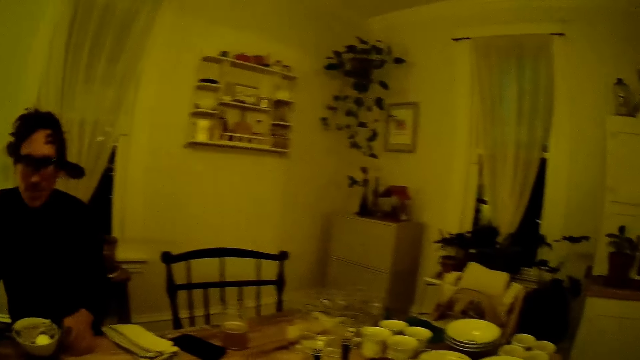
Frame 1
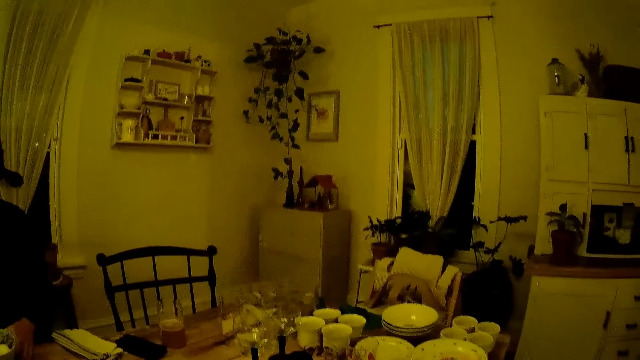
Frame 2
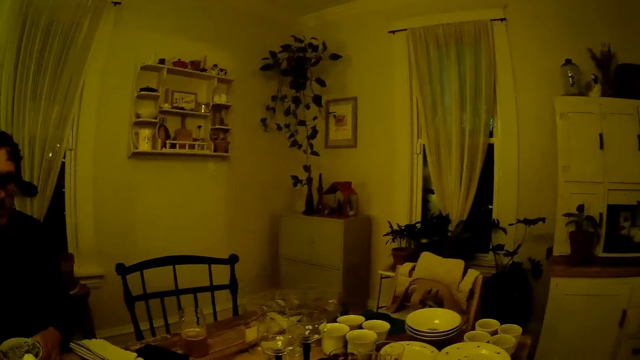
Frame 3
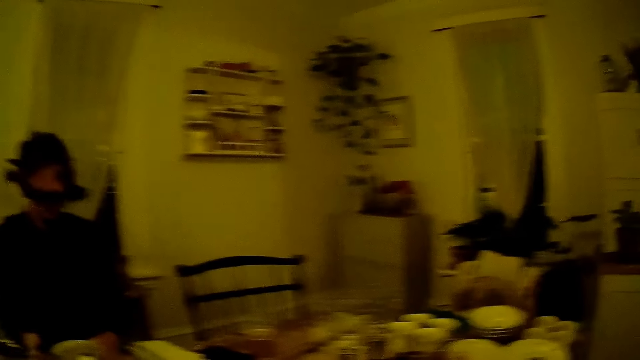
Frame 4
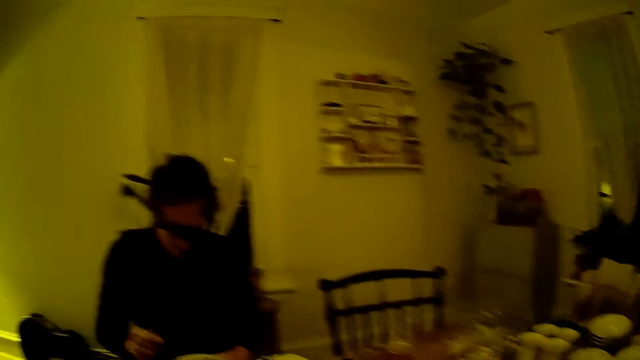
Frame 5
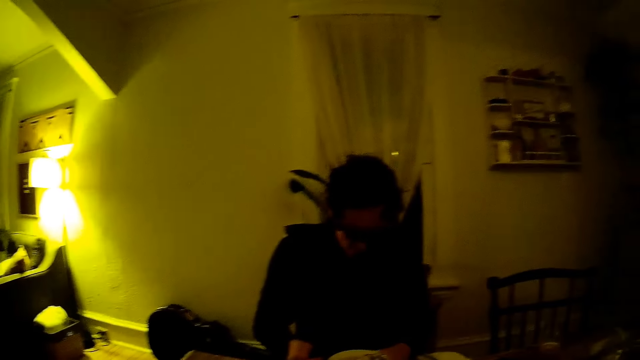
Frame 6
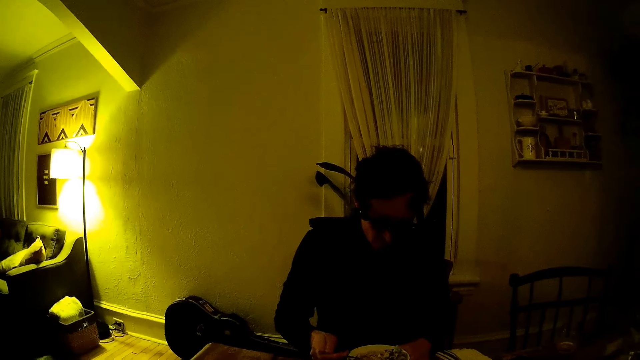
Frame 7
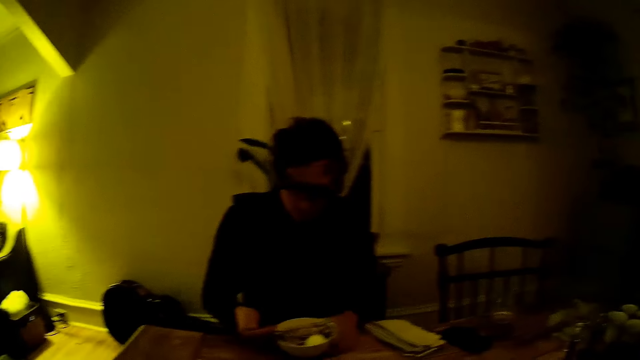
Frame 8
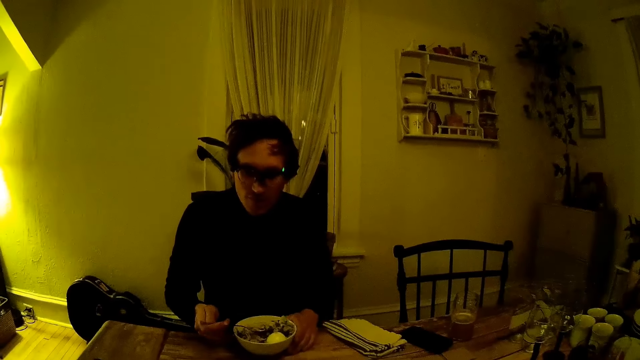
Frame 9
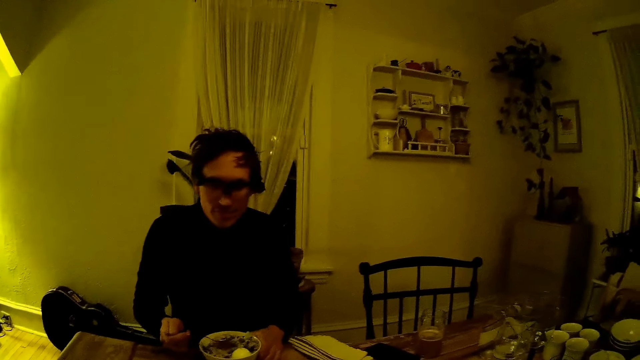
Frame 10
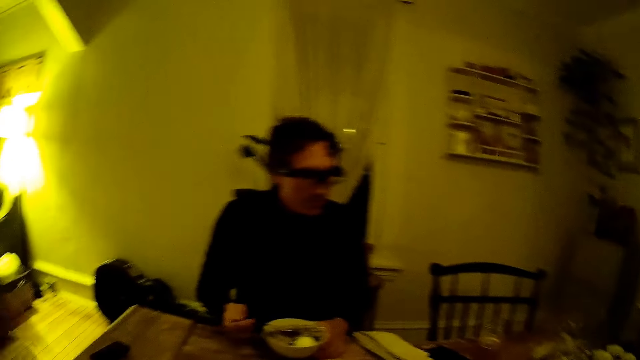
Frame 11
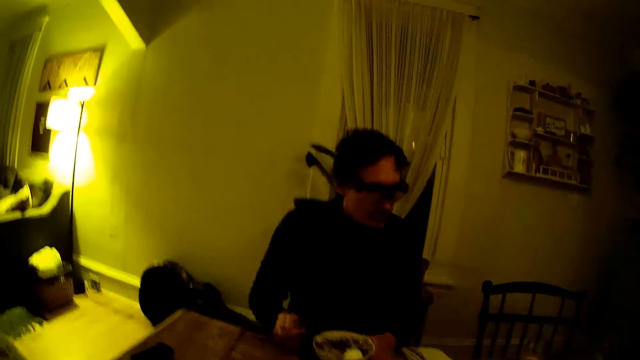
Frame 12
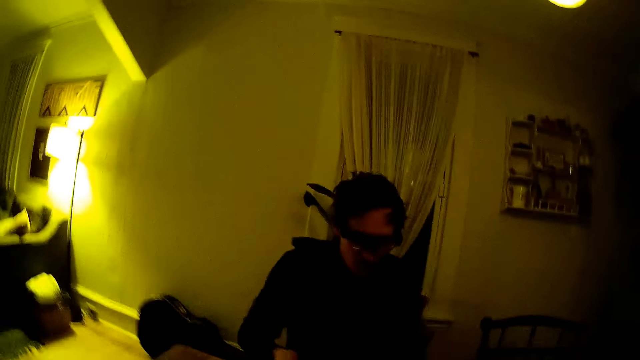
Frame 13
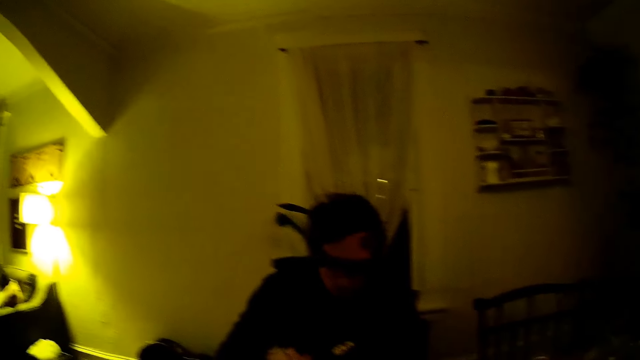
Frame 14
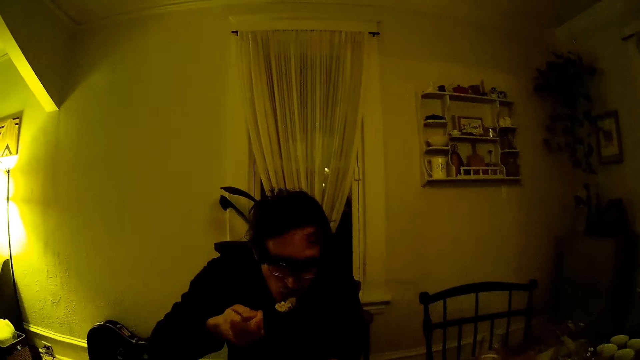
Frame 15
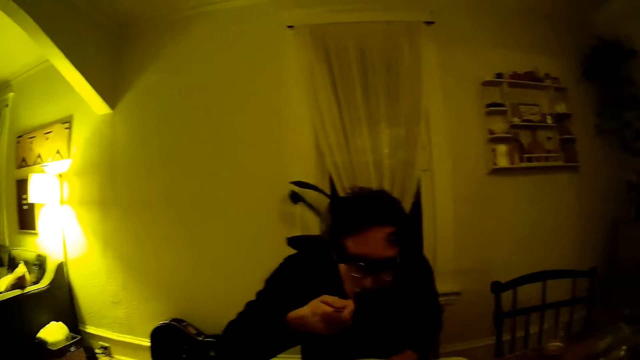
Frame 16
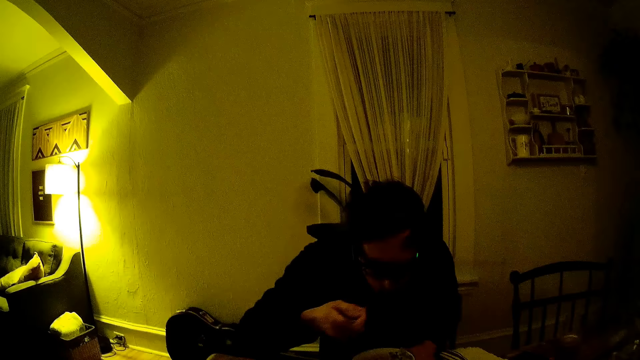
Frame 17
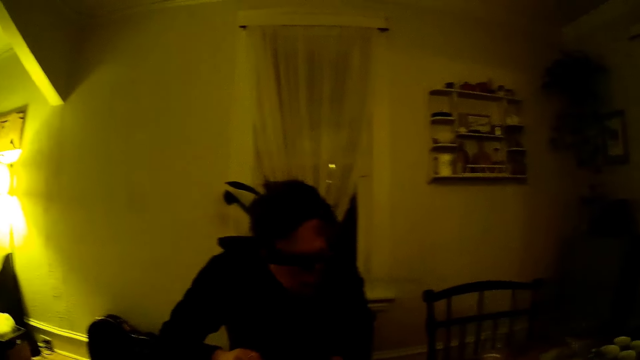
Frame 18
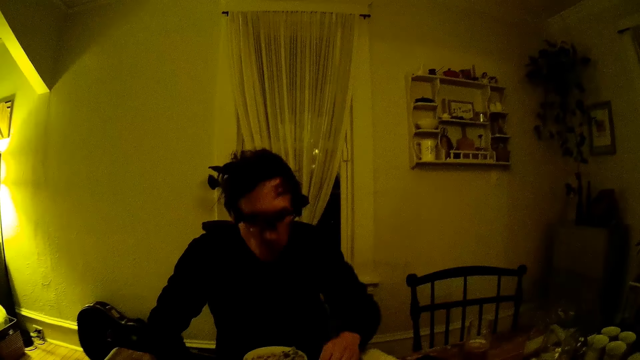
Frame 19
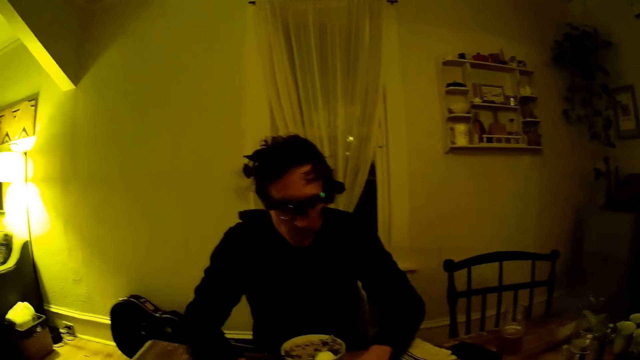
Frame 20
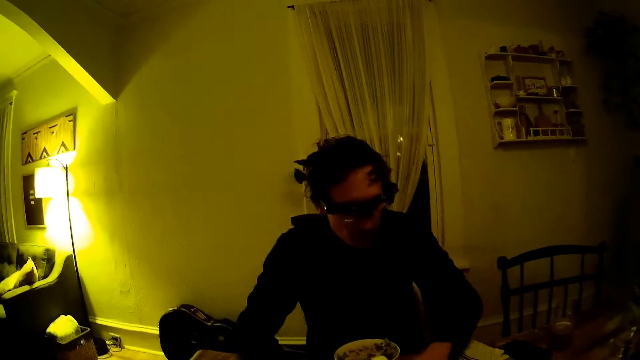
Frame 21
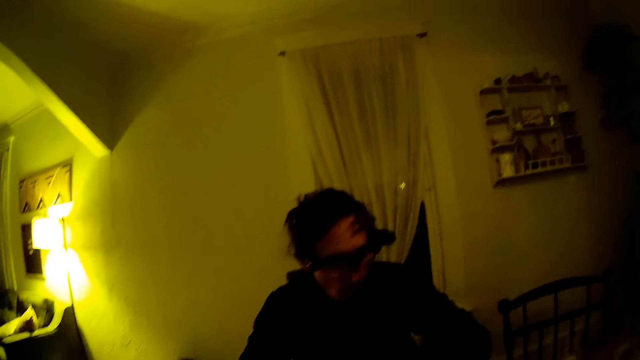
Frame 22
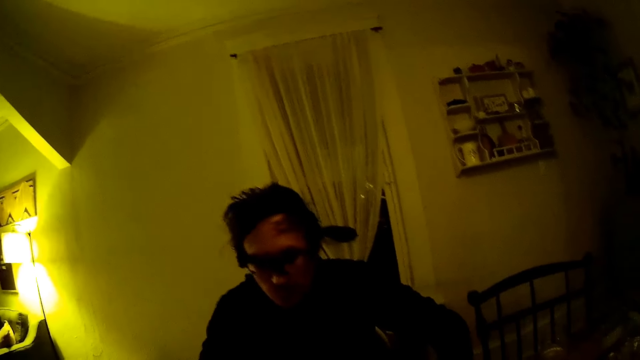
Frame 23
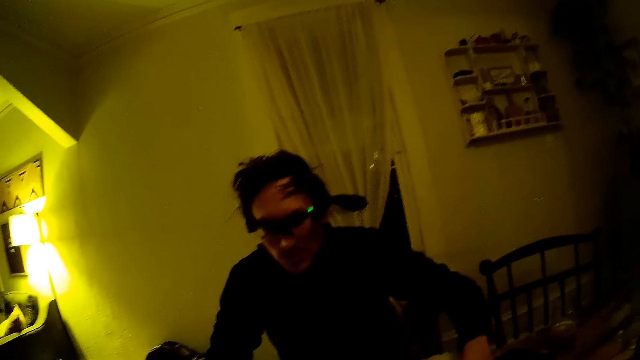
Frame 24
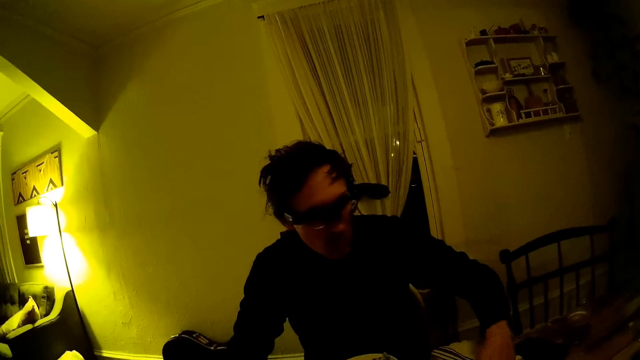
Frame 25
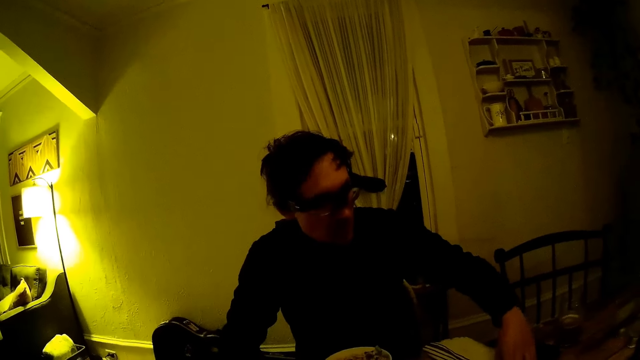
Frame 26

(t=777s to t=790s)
A man turns food with a spoon in the bowl. He eats food with the spoon on the table. He moves the left hand on the table.

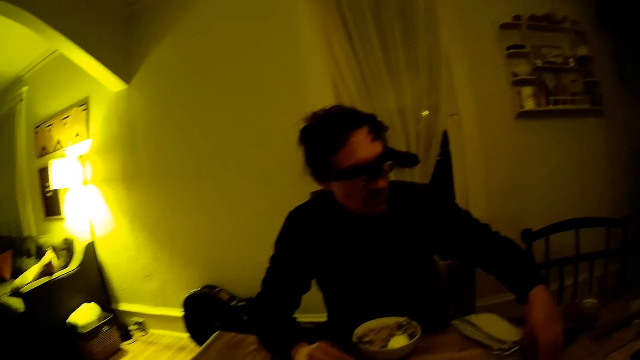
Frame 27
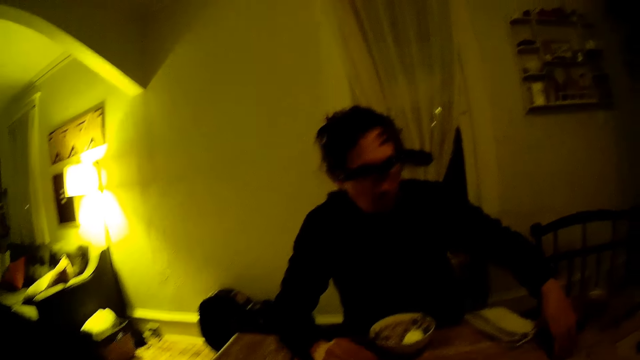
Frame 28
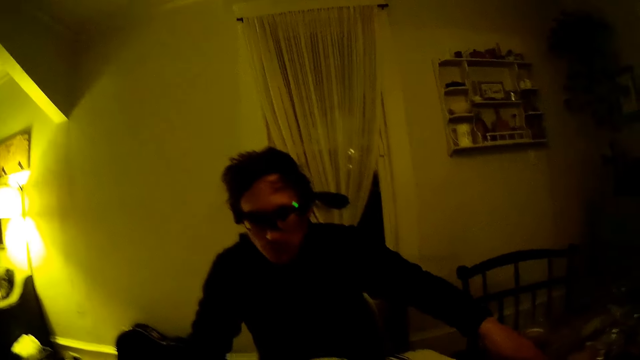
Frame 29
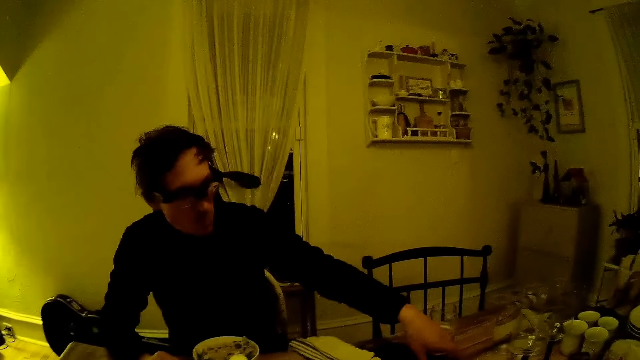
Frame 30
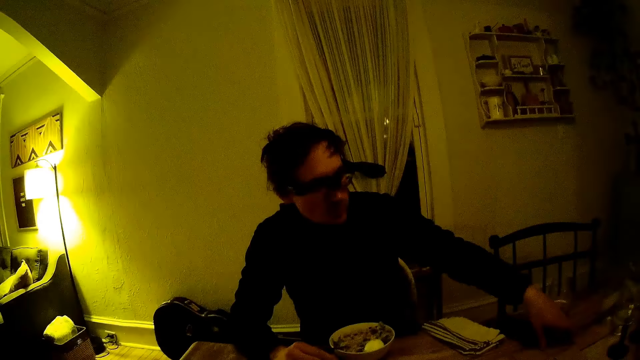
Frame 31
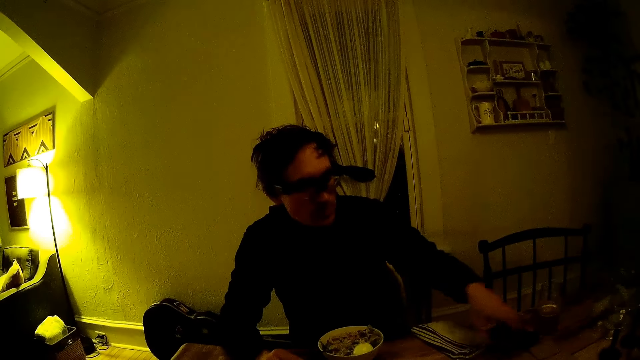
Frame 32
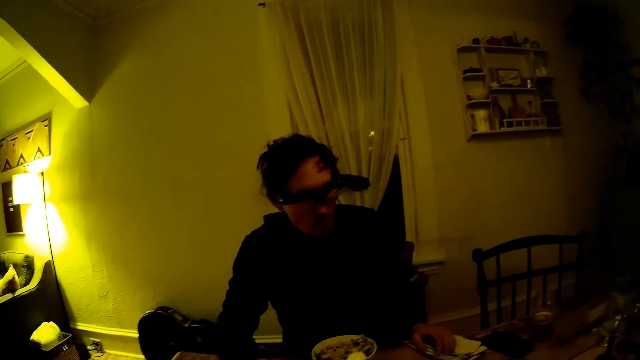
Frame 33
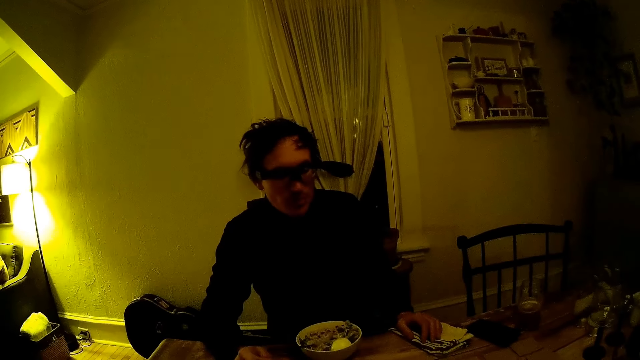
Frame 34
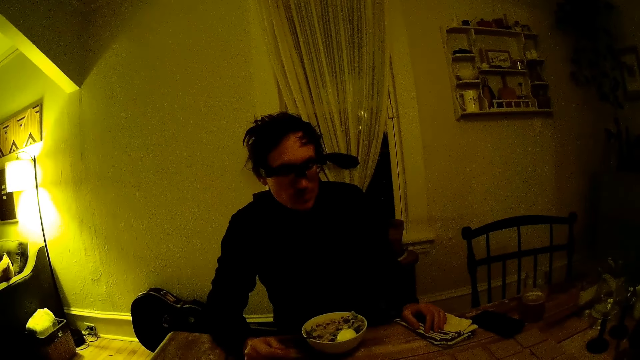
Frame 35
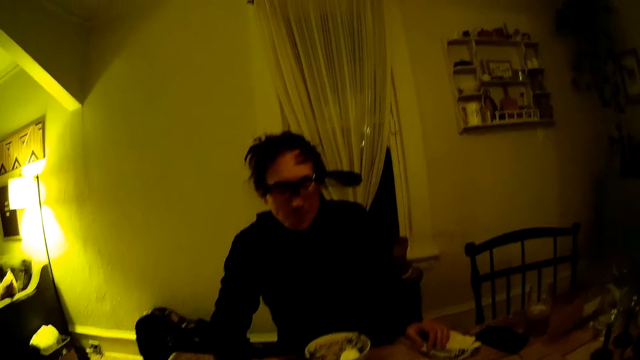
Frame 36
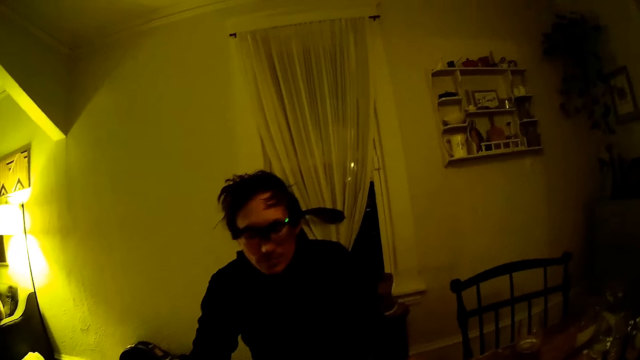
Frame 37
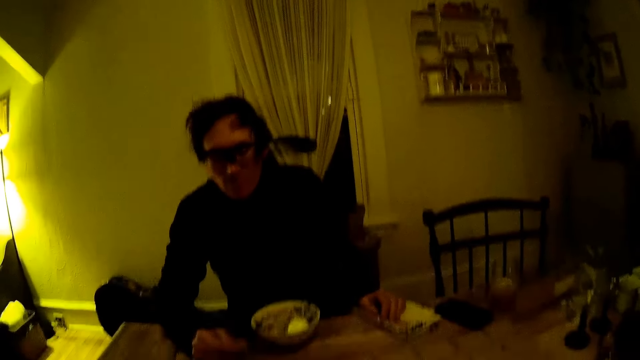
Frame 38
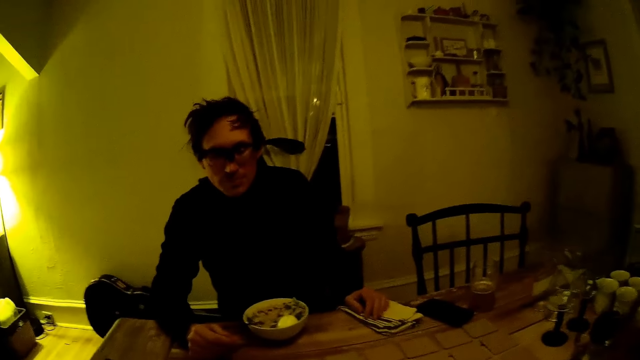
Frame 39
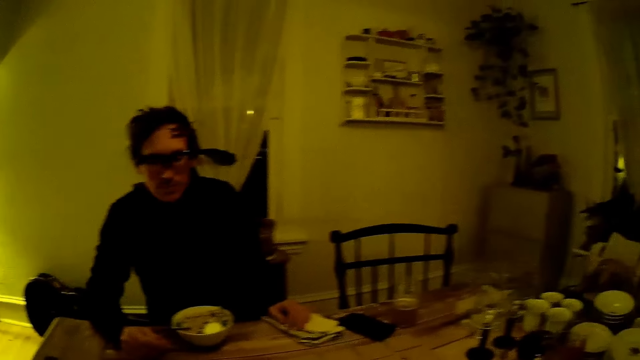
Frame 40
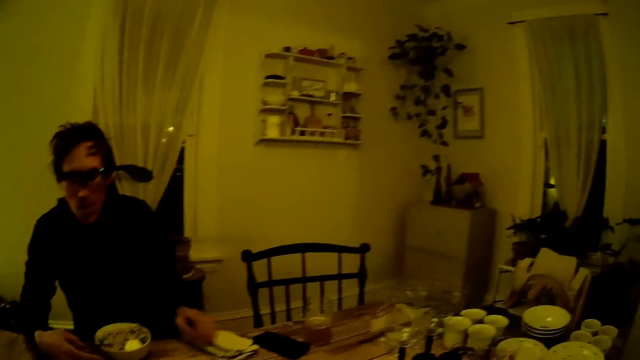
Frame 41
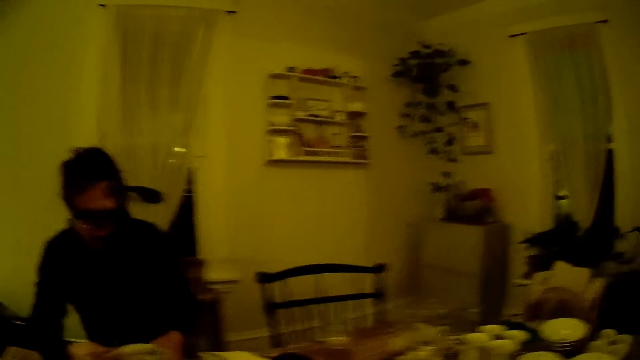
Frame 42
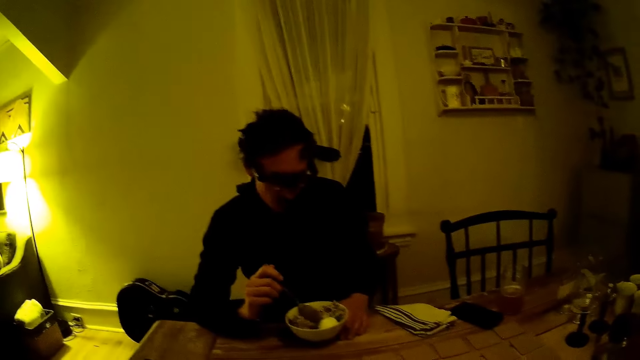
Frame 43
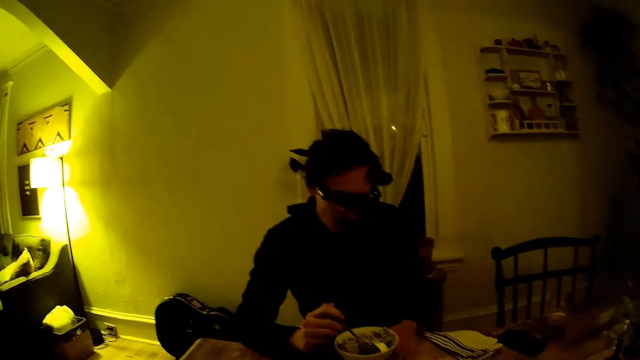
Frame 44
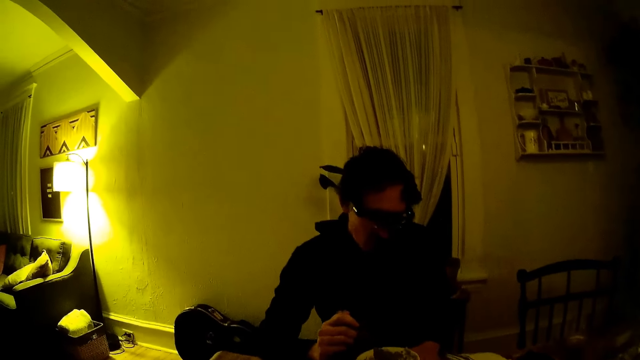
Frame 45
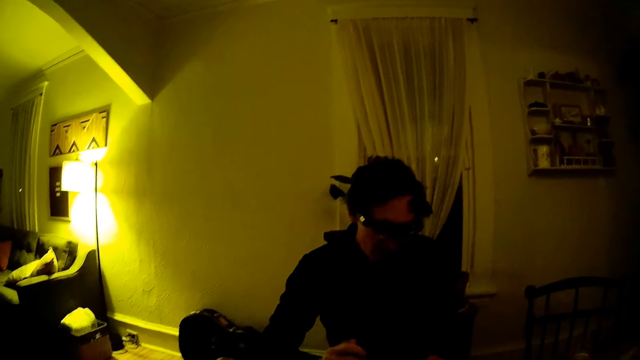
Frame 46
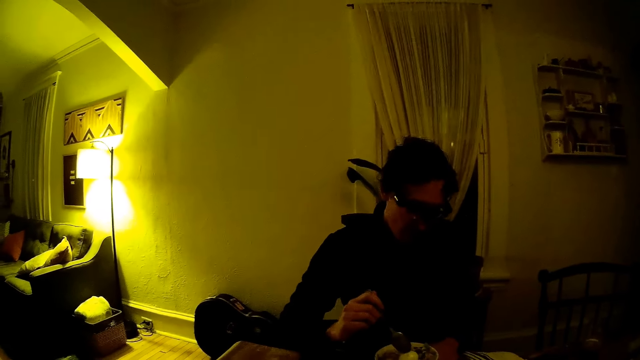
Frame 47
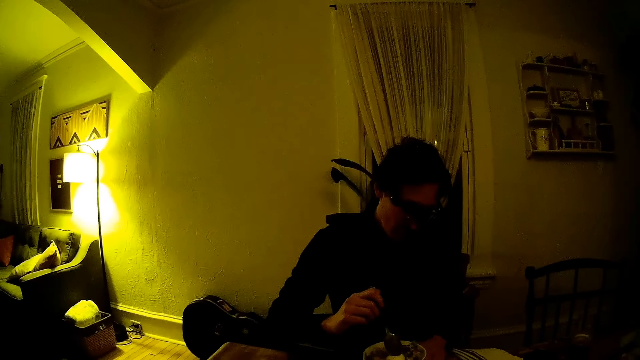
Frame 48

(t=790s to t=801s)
A man touches a mobile phone on the table with his left hand. He places his left hand on the table. He turns the rice with a spoon in his right hand in the bowl. He holds the bowl with the left hand.
